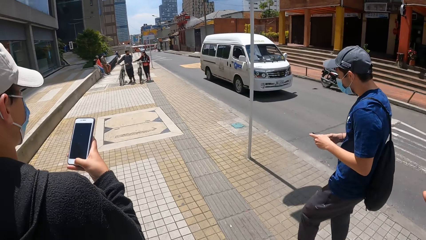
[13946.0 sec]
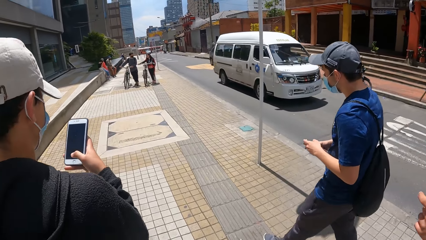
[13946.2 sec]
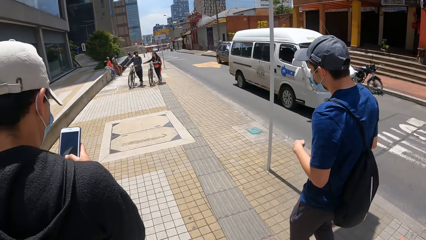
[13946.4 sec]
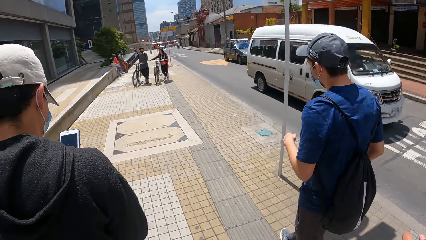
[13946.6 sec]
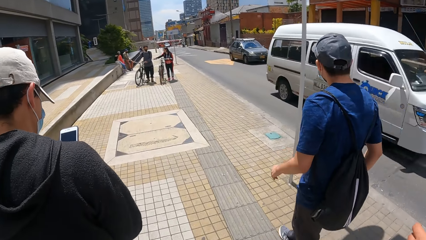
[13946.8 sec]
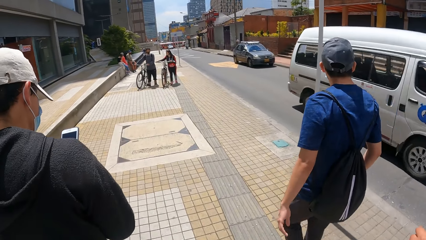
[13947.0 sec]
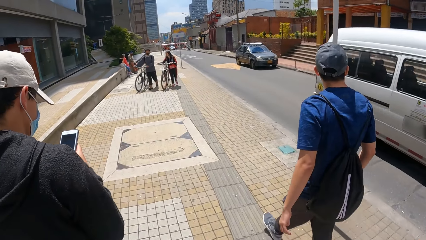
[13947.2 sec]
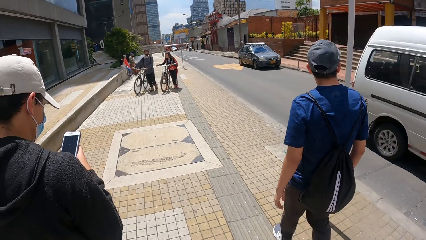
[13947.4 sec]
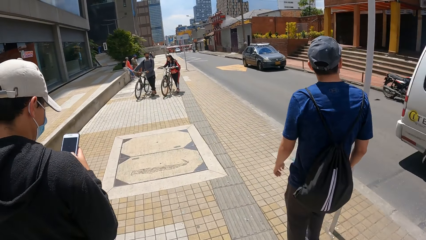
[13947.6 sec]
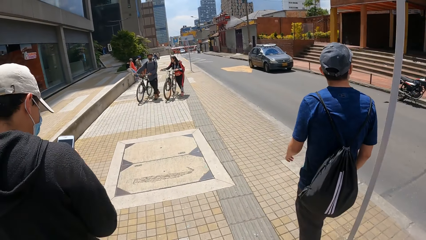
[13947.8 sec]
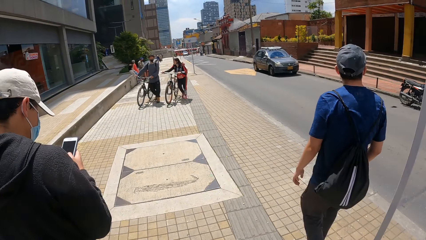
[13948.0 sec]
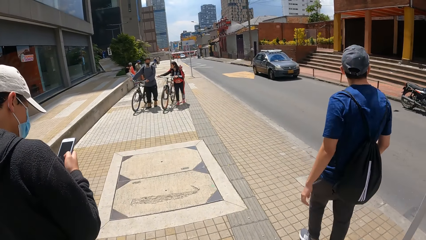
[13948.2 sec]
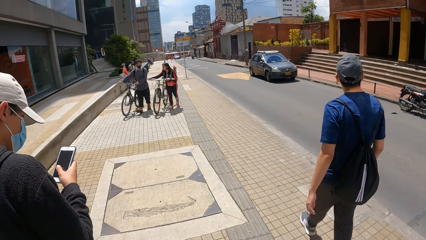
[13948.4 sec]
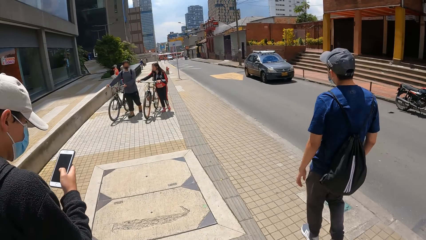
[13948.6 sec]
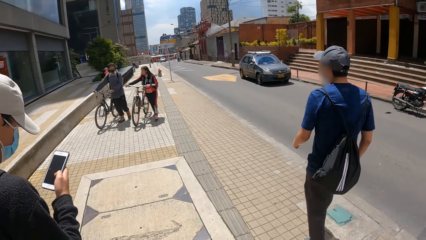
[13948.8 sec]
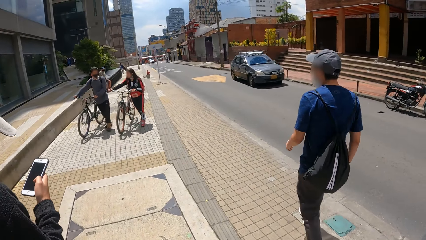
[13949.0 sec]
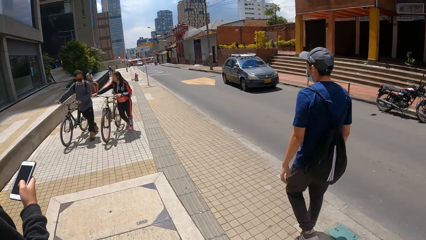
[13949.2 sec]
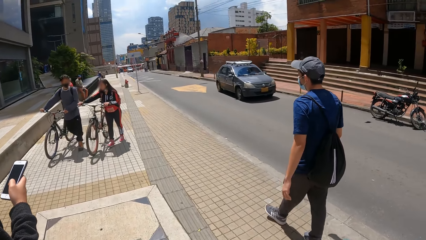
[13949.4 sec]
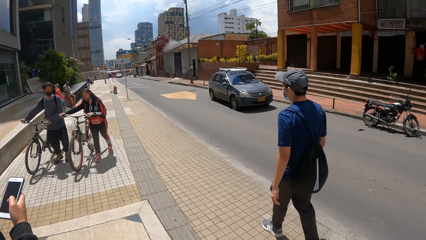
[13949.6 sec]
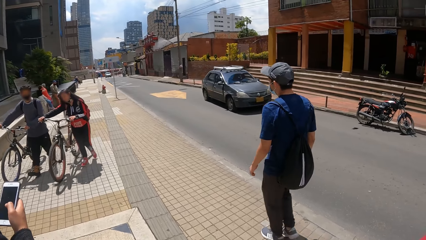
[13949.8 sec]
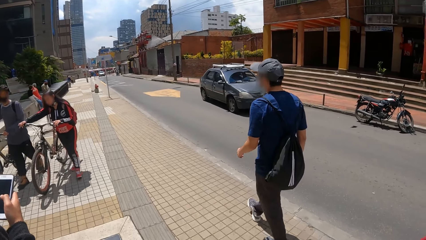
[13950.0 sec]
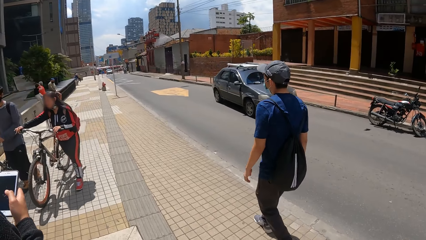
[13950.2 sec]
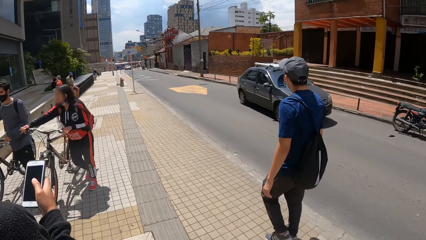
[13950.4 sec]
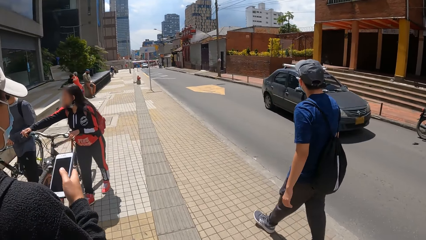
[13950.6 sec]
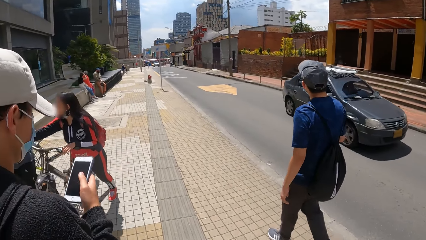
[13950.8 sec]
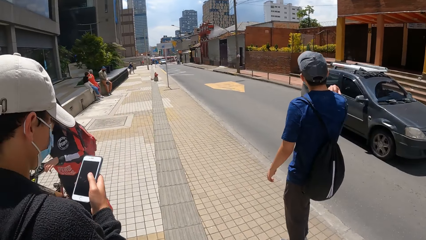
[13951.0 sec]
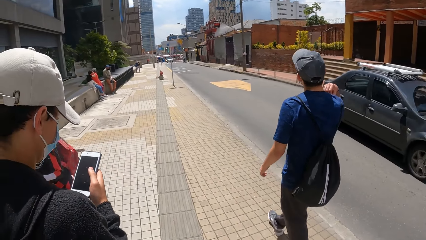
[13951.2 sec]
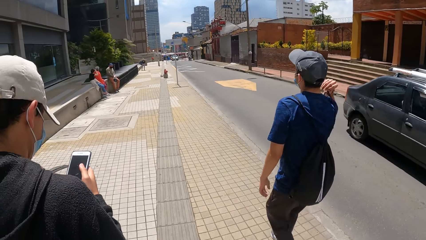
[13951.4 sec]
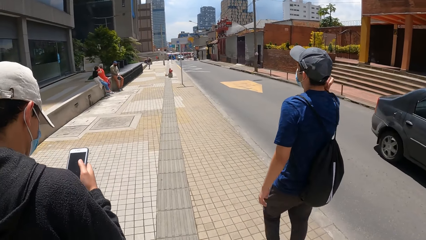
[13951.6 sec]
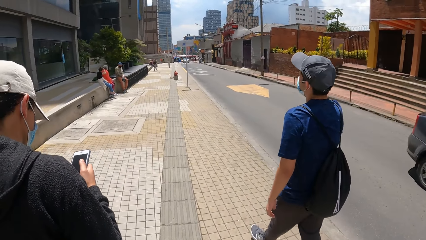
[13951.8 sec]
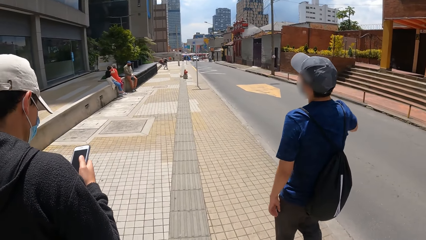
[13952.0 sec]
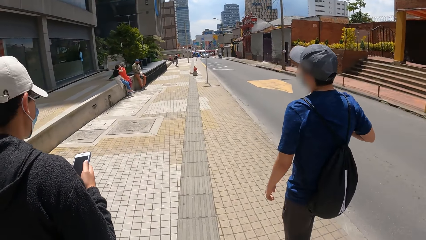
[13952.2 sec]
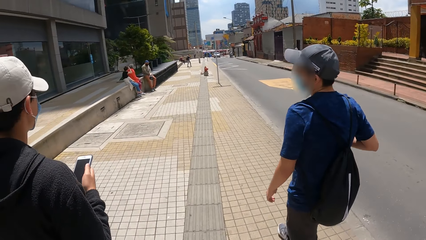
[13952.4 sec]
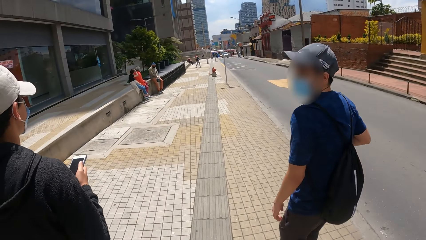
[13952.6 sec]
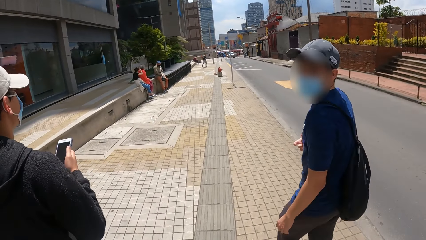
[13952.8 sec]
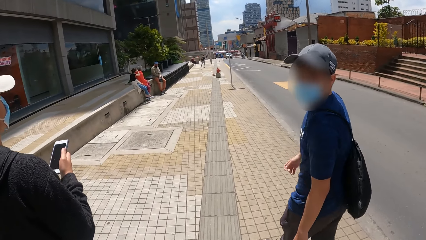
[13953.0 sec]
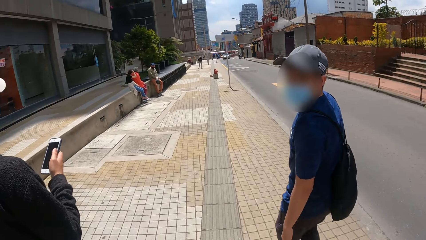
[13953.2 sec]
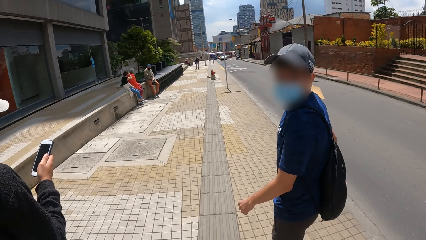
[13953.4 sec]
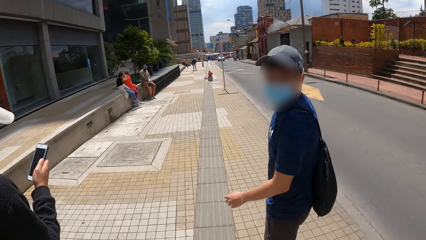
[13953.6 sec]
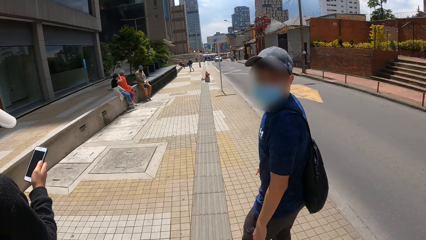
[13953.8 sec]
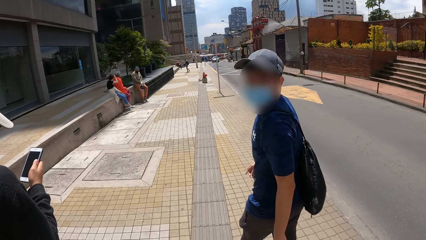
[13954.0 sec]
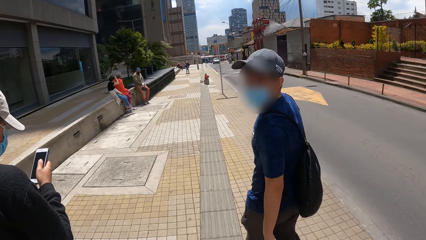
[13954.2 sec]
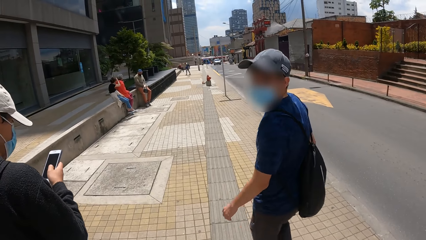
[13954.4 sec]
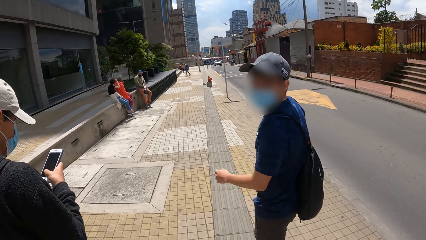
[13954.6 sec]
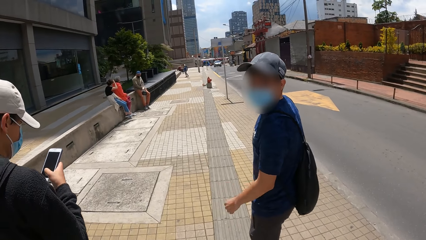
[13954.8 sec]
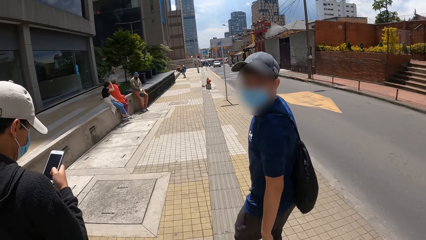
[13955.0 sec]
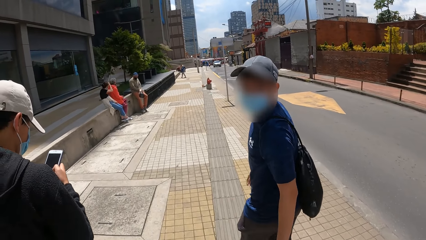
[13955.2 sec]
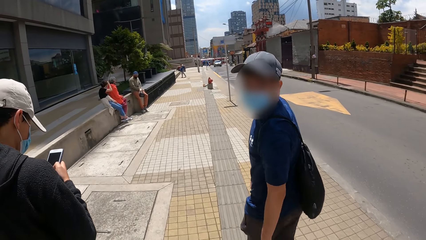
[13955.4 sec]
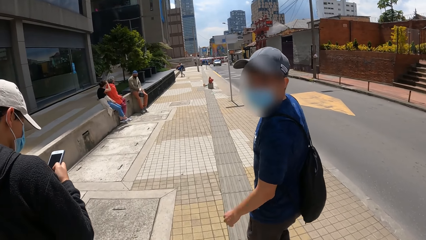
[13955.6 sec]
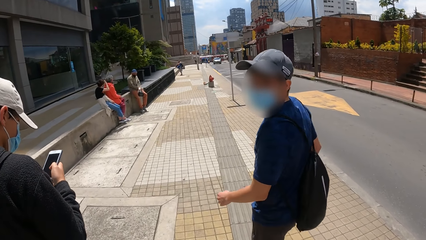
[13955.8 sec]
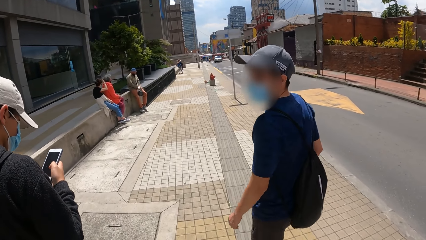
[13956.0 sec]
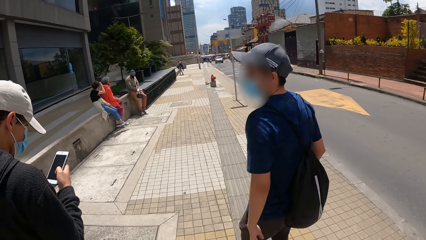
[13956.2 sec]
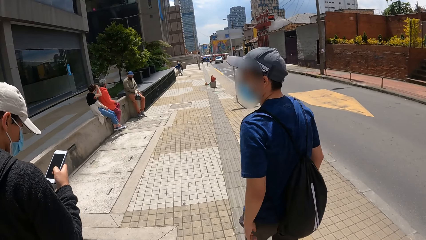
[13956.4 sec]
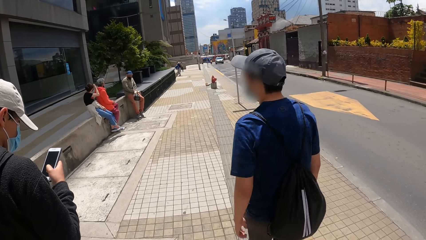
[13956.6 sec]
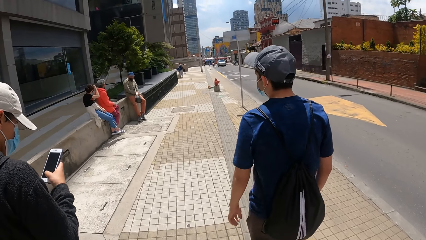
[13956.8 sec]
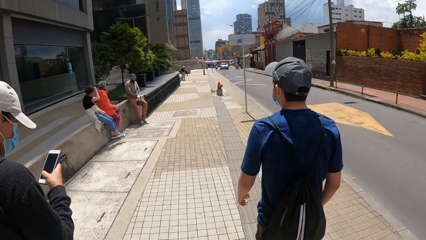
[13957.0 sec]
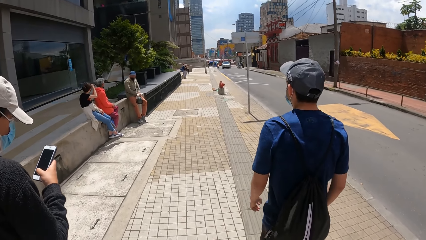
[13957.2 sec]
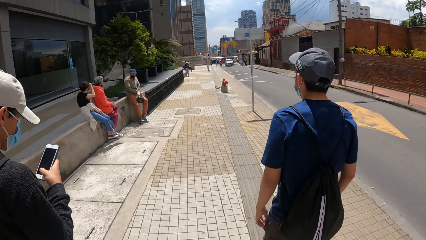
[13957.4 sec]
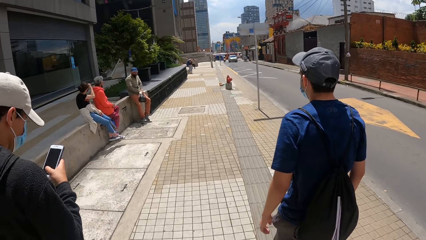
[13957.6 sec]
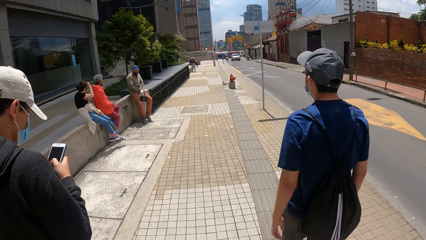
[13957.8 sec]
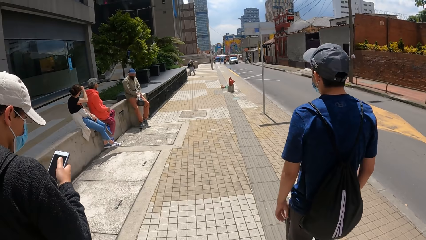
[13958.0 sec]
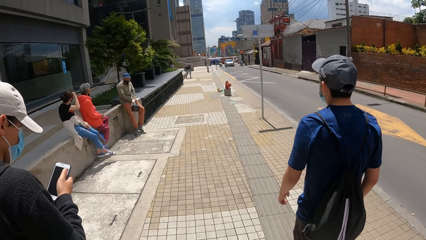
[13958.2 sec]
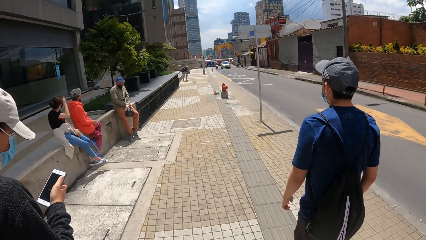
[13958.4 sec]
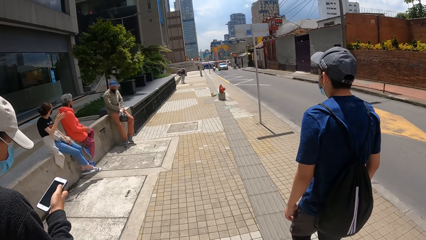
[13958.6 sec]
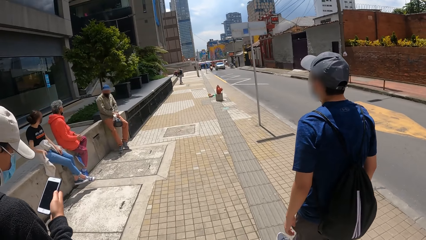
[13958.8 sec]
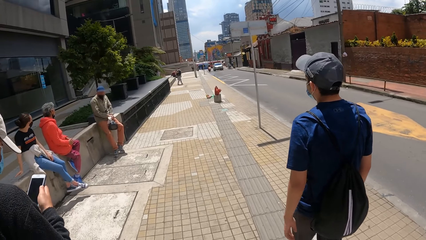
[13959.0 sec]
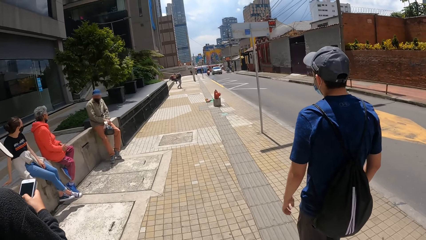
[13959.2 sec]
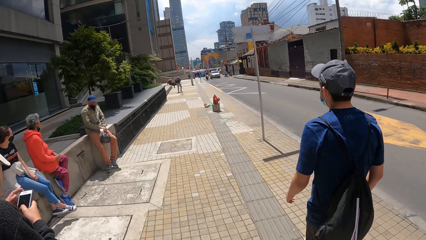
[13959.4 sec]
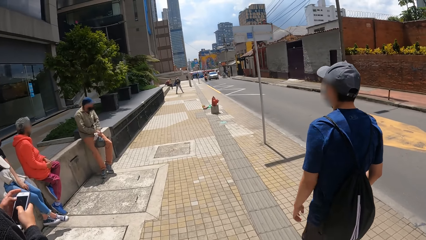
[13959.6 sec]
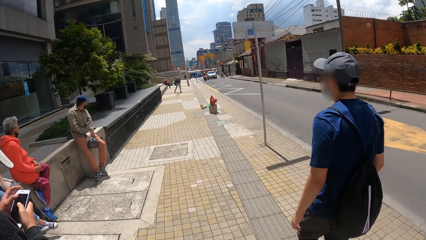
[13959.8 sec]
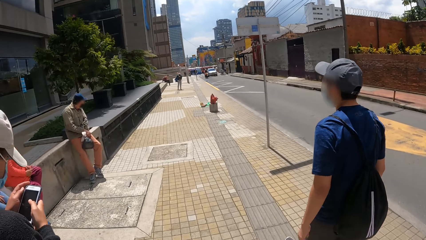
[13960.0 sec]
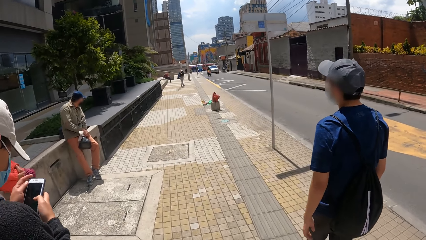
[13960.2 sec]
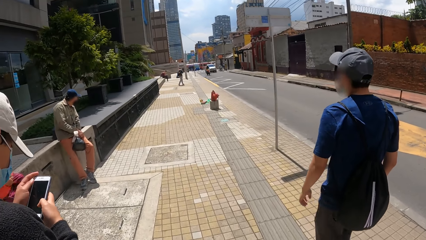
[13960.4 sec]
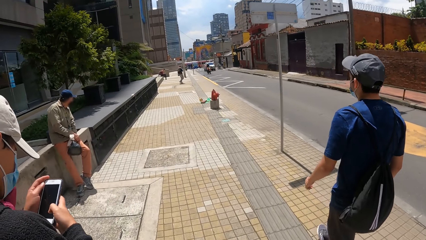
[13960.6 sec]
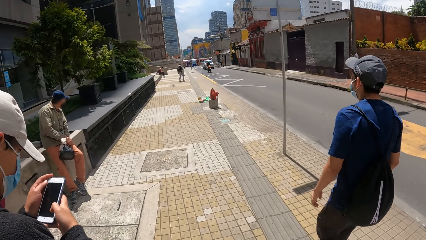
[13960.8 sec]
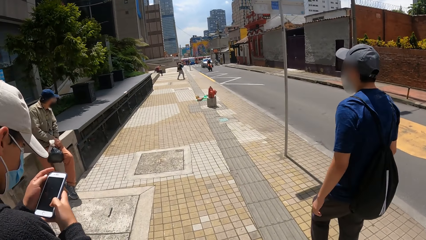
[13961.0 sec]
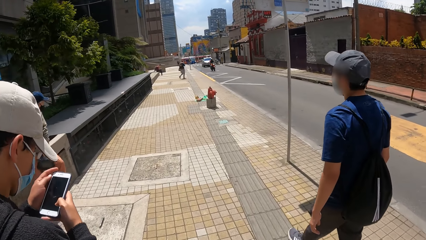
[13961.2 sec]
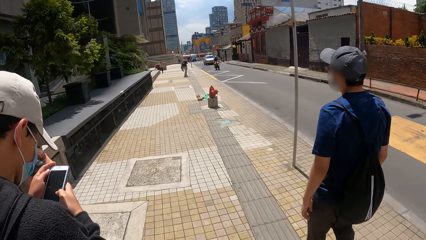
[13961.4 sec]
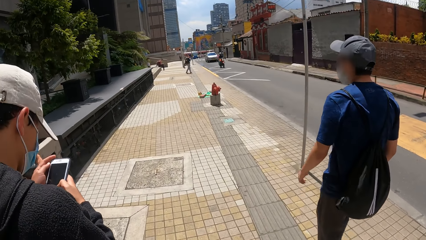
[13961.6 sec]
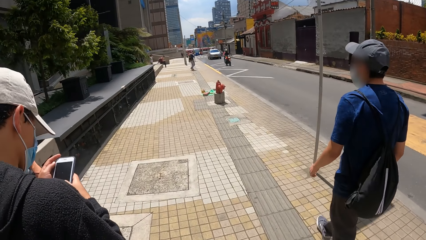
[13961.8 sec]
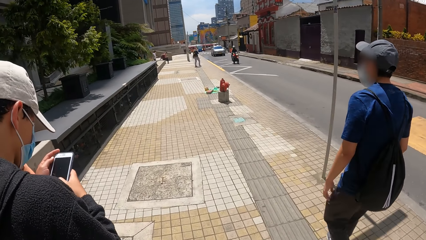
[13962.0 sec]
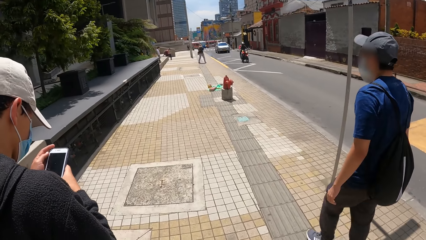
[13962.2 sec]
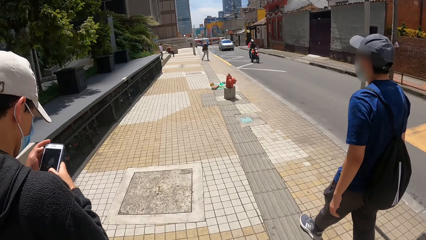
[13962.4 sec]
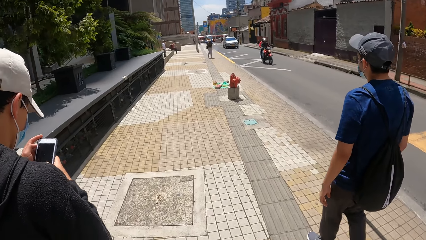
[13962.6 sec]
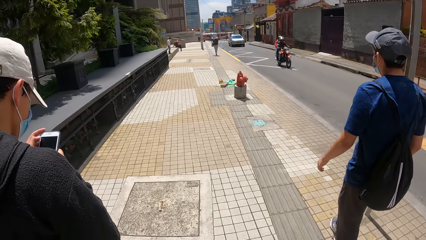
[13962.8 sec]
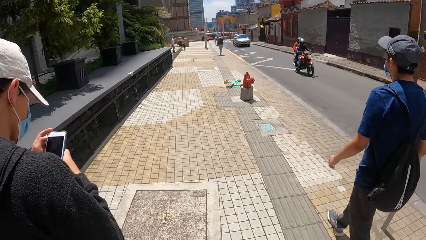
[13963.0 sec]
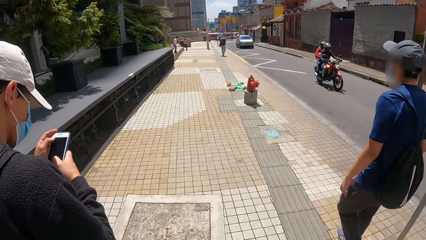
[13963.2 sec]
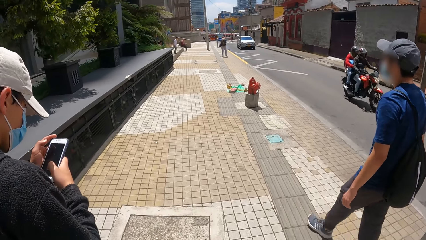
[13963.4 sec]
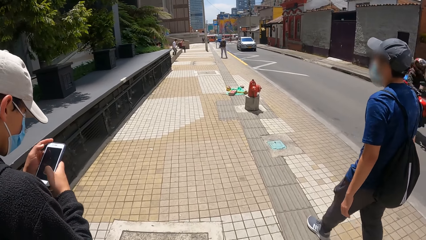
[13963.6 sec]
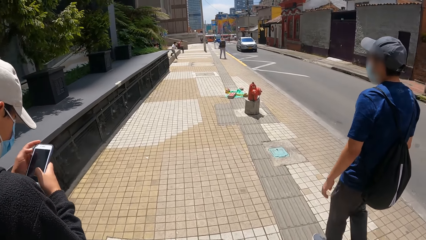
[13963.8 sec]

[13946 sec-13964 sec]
The camera wearer walks on the road. A man adjusts a bag's handle with his right hand on the walkway. The camera wearer interacts with another man, a third man and the first man on the walkway. A man scrolls the phone. The camera wearer walks on the road.
